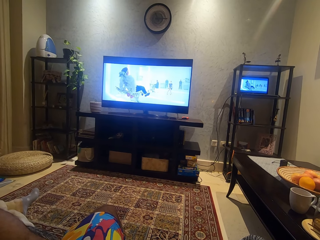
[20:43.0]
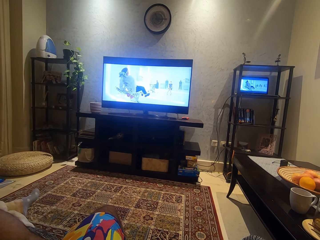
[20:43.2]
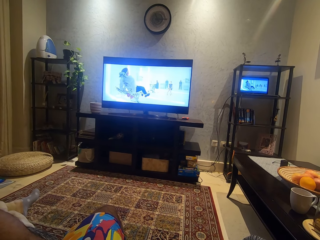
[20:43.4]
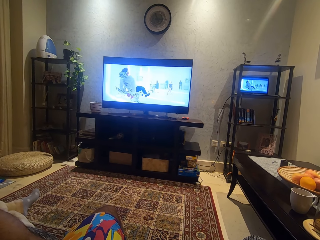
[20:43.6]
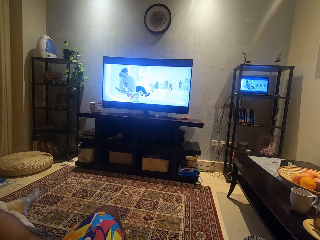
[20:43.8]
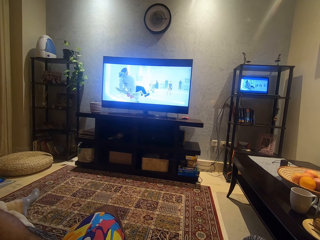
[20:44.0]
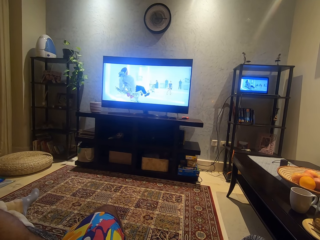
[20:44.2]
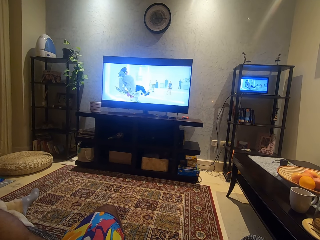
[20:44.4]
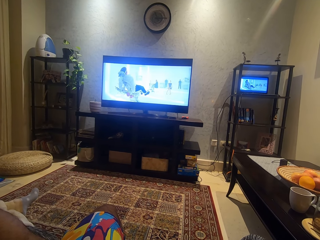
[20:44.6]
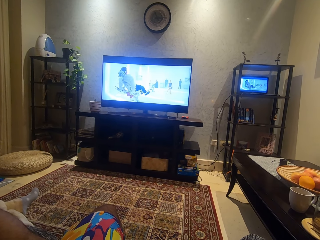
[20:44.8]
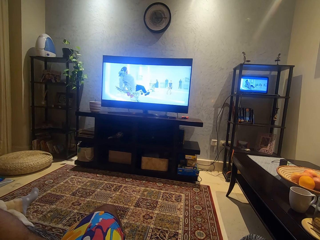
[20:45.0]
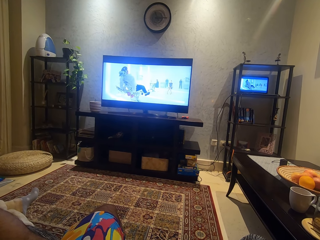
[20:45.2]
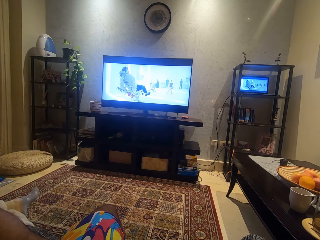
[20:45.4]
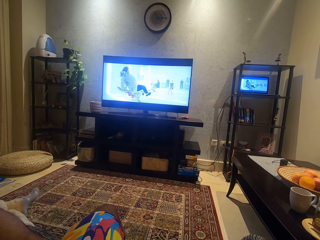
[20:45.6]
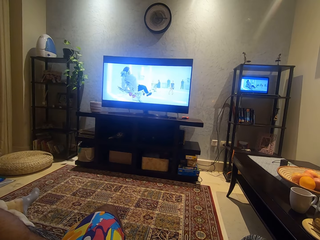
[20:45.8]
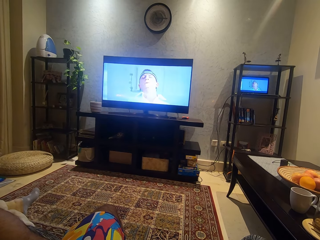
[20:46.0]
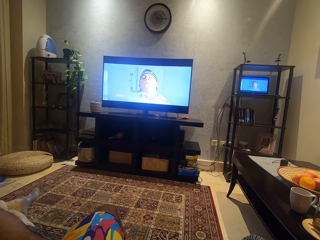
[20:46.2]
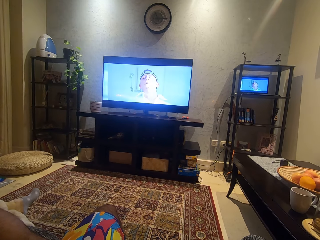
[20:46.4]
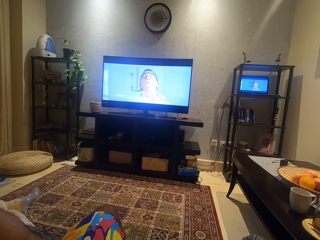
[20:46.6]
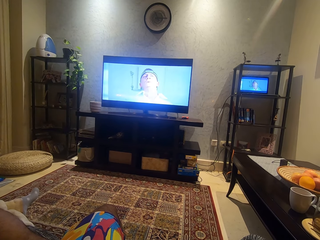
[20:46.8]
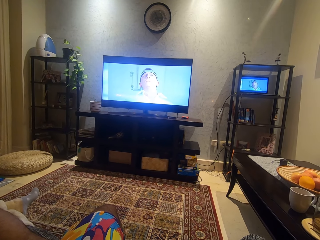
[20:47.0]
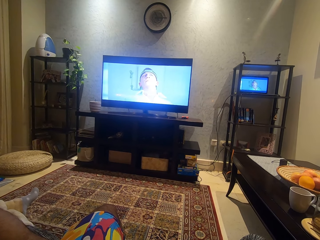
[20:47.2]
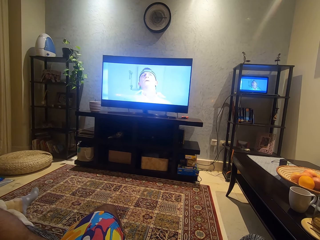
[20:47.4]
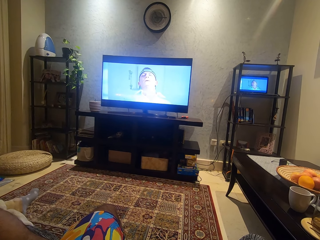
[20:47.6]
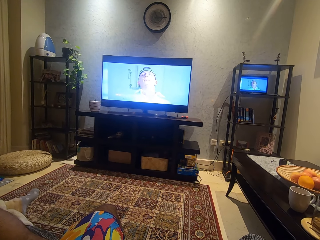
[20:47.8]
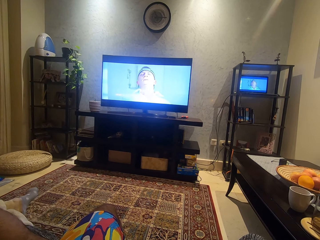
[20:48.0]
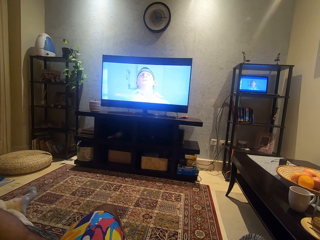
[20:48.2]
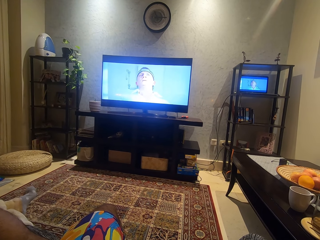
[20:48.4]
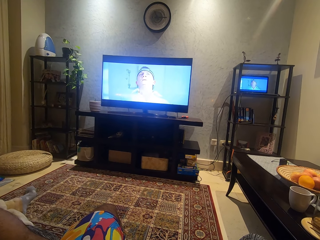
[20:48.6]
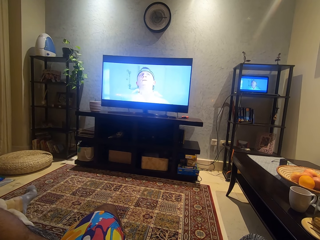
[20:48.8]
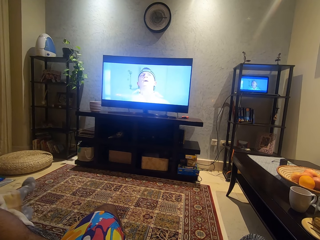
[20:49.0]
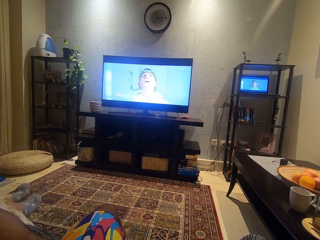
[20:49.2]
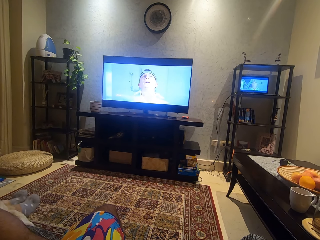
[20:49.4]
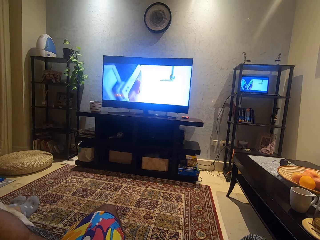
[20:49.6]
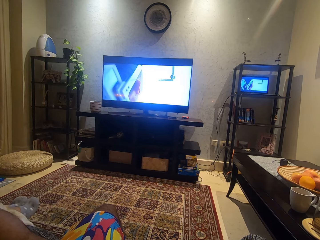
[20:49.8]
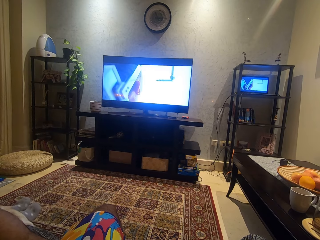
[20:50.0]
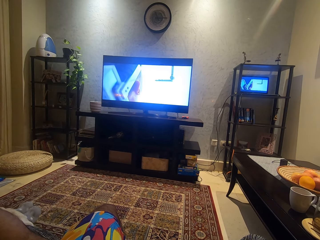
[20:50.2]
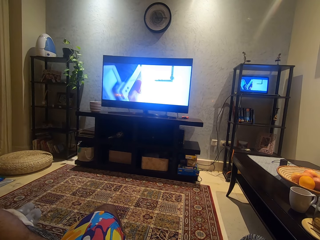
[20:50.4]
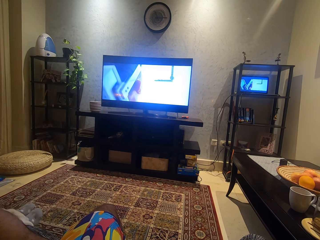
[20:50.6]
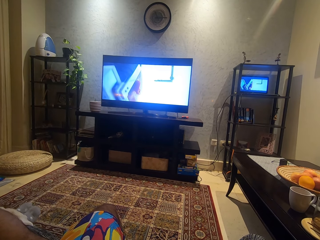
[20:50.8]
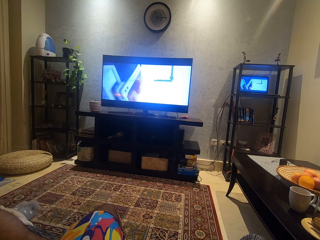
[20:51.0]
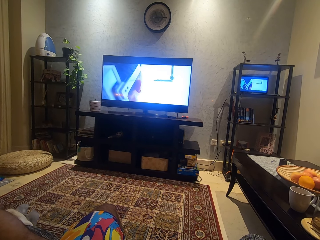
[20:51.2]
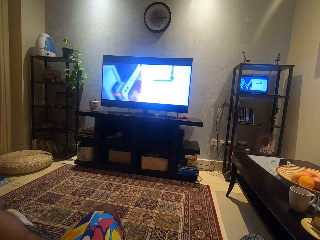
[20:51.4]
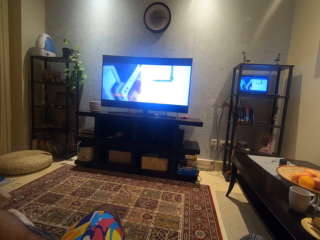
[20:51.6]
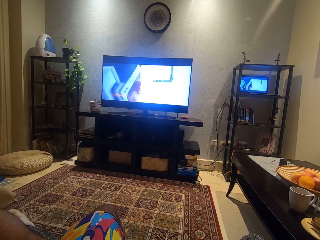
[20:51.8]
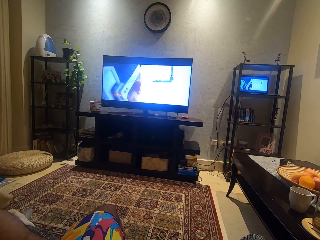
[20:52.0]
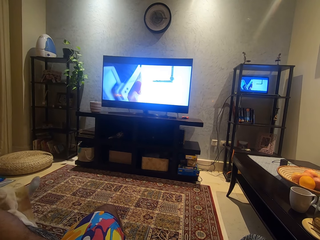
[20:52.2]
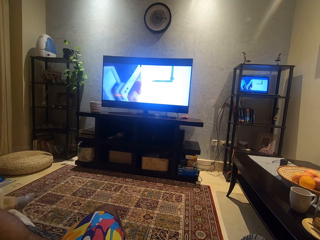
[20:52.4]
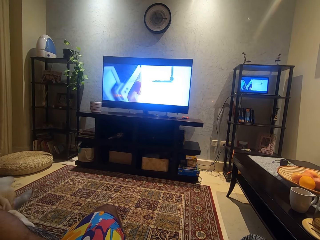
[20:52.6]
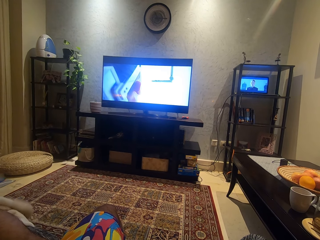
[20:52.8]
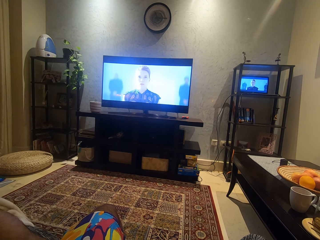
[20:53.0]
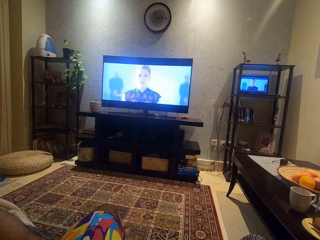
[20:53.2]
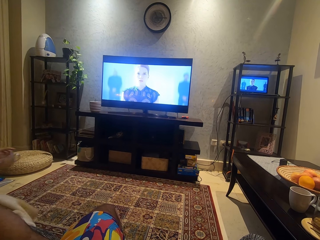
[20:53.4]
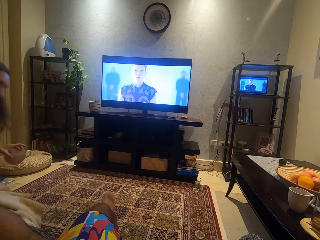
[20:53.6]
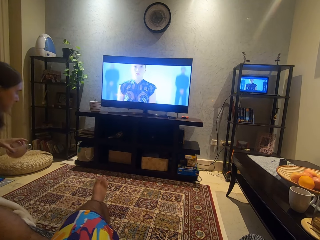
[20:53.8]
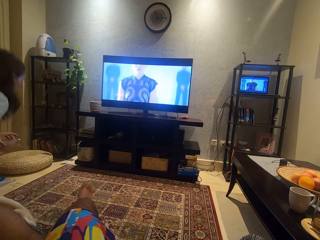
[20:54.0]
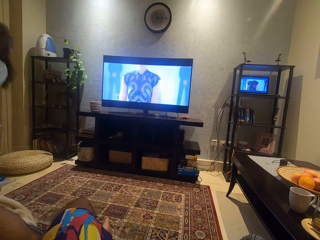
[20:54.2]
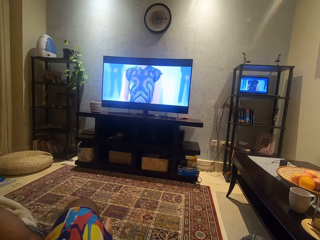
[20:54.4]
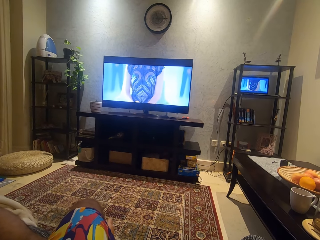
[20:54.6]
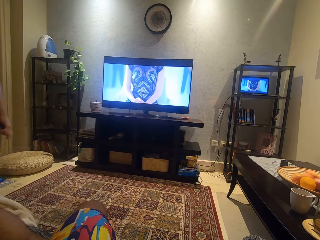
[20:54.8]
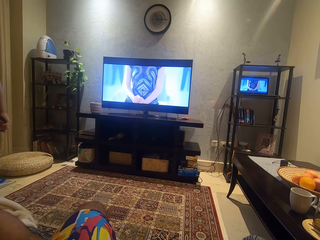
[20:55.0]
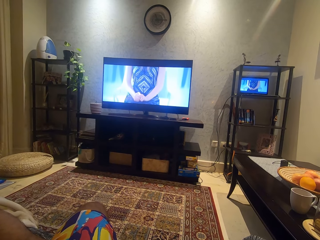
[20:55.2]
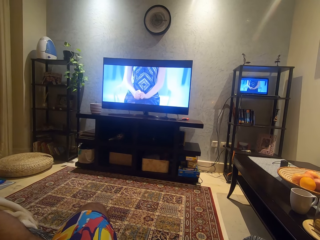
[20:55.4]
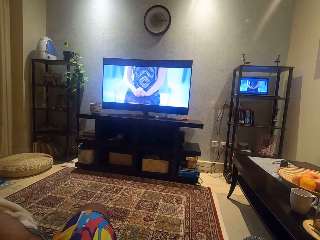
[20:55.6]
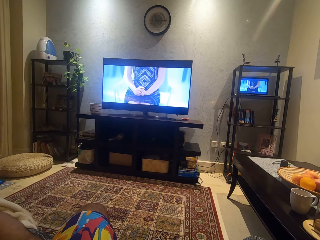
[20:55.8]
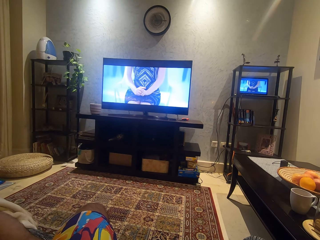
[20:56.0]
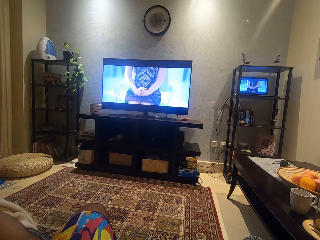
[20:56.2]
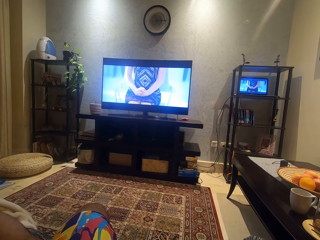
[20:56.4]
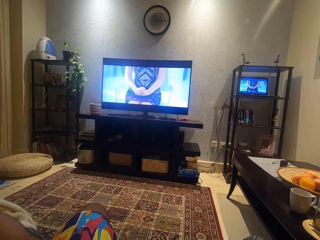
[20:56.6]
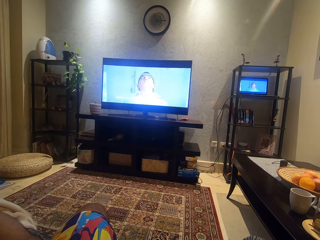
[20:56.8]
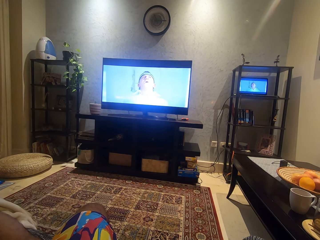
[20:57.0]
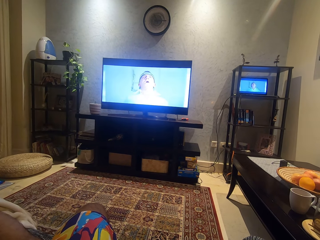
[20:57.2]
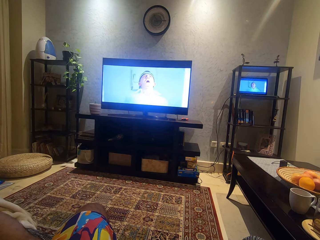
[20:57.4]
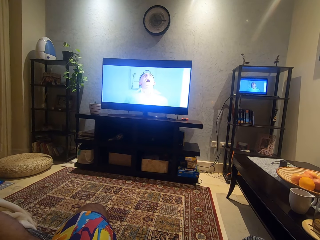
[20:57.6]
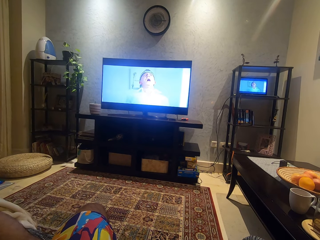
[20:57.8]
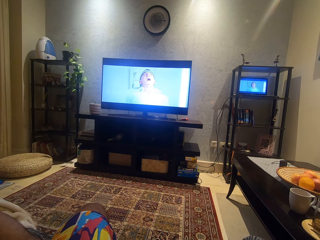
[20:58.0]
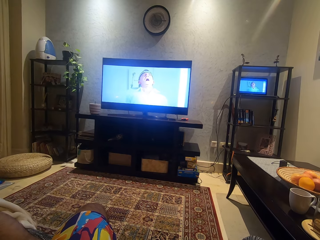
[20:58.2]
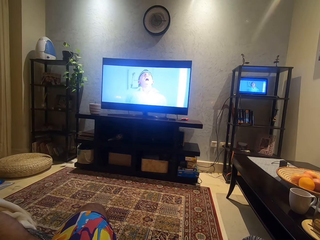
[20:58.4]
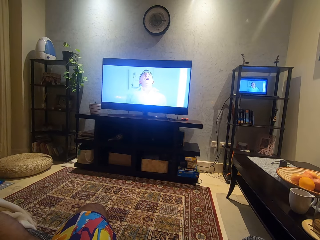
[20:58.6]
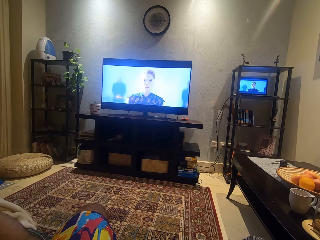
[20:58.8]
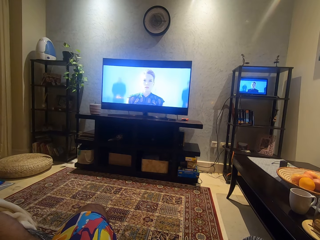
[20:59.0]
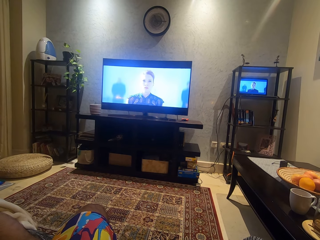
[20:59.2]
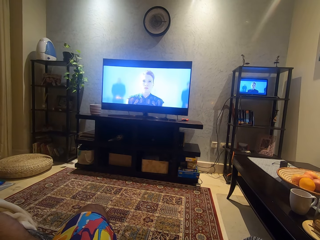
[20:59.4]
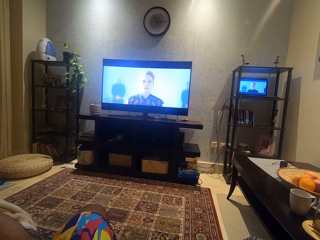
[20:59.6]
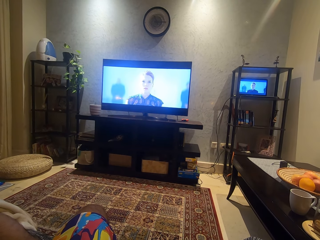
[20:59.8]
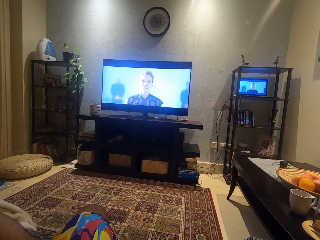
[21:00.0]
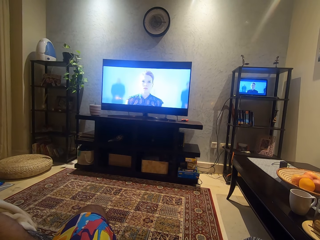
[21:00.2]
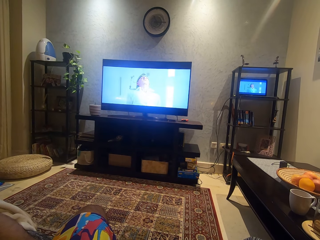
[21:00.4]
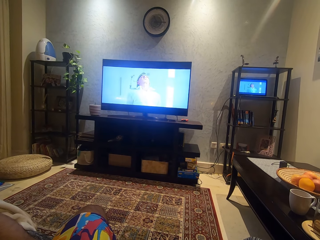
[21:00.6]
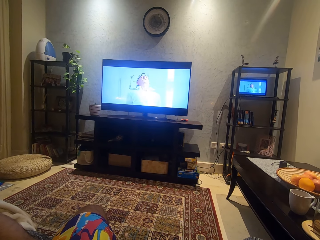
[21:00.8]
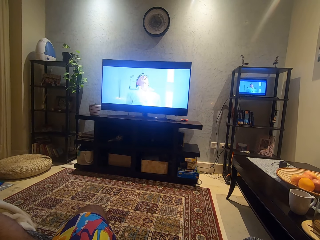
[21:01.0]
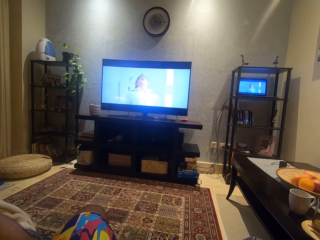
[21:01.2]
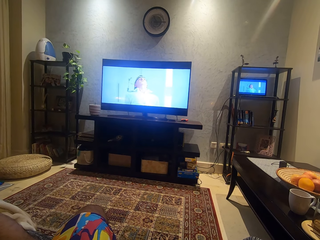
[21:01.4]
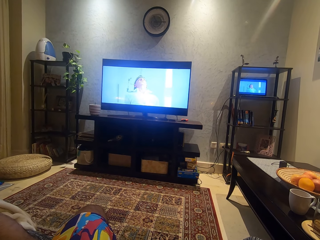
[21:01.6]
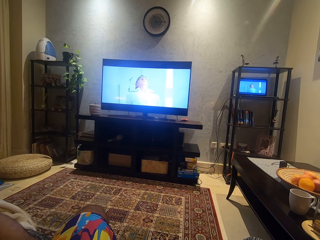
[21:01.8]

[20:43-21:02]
The camera wearer watches a movie. A man stretches his feet. A woman moves her legs. The woman stands up with a cup in her hand. The camera wearer places his right leg over his left leg. He watches the movie.

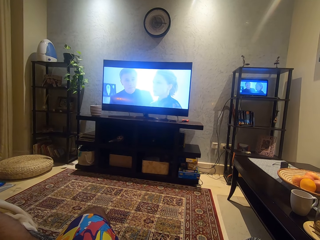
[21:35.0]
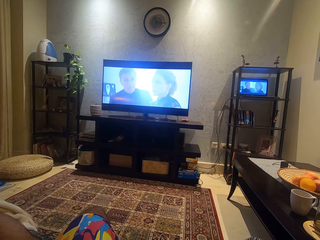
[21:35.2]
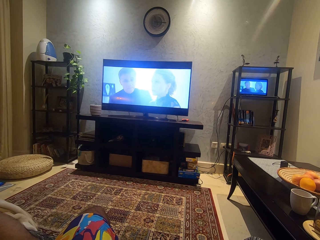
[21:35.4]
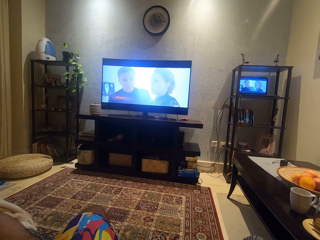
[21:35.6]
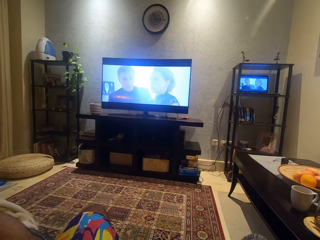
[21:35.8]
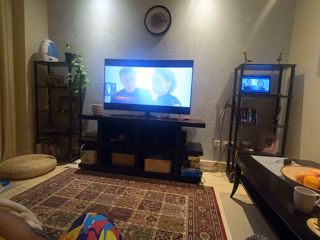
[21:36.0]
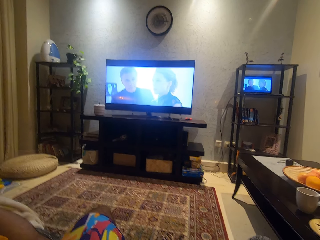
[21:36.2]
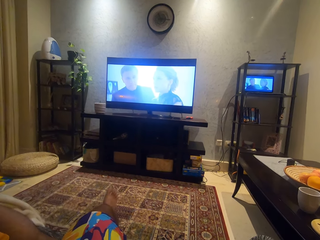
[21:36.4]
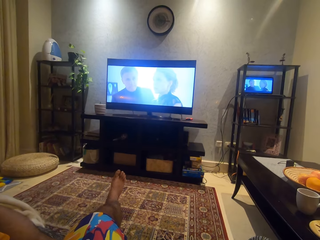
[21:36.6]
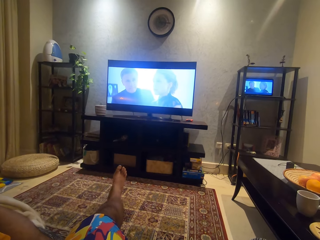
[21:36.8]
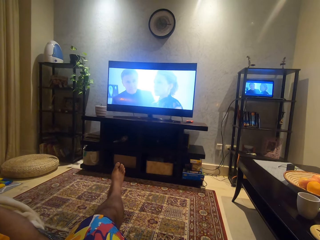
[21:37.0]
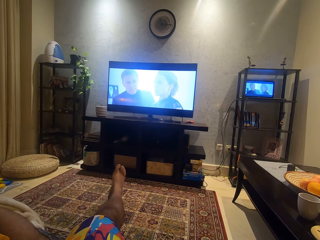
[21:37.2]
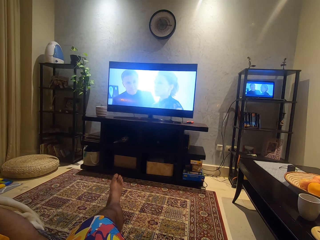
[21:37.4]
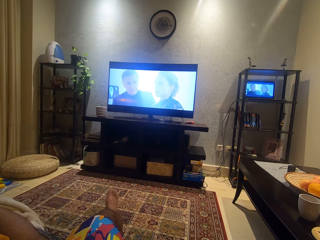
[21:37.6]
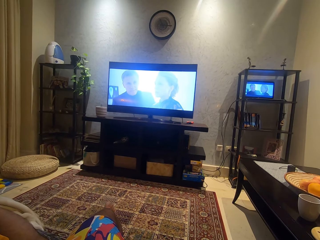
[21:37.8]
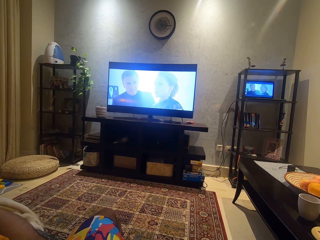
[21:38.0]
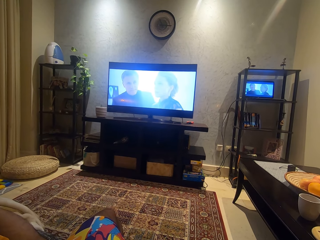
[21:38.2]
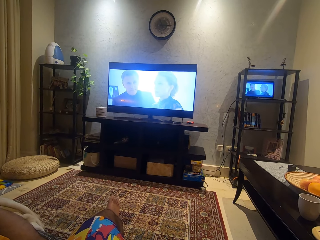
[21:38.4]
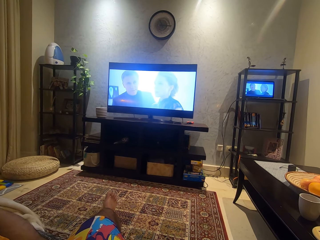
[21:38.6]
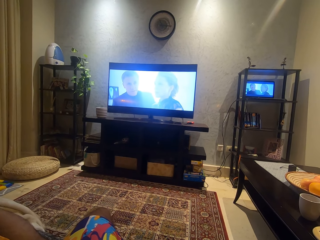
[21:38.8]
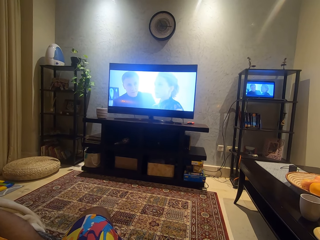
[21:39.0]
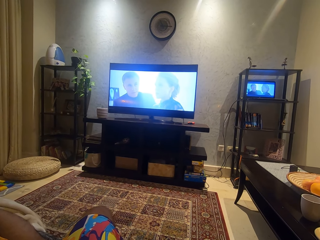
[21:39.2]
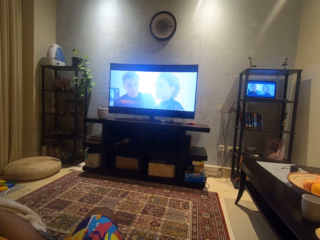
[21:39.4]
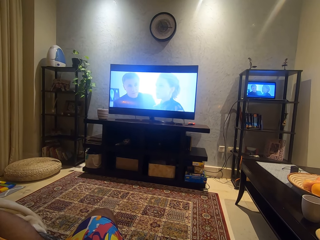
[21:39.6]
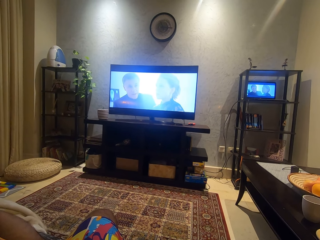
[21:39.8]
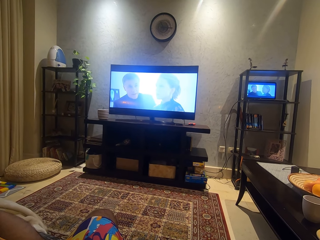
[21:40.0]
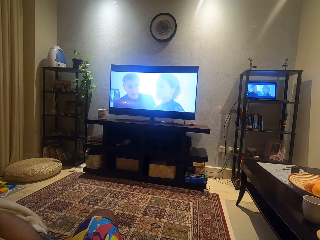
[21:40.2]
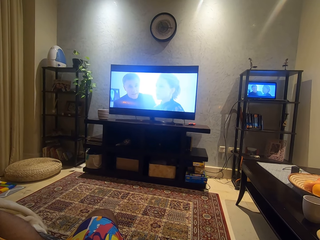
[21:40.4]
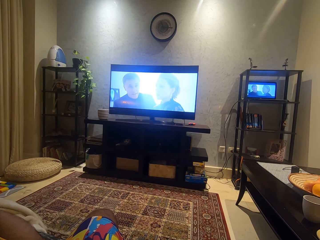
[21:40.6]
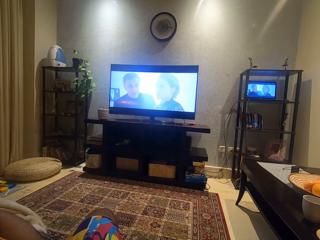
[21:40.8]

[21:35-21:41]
The camera wearer raises his right leg up.
